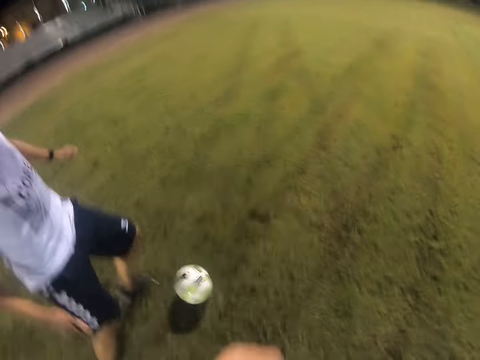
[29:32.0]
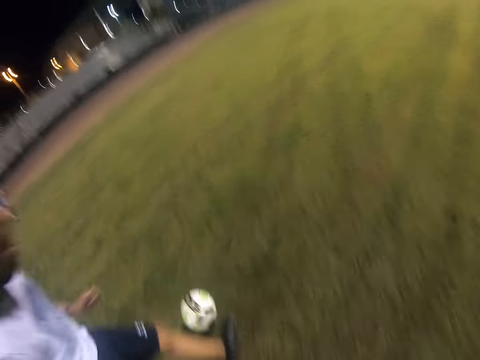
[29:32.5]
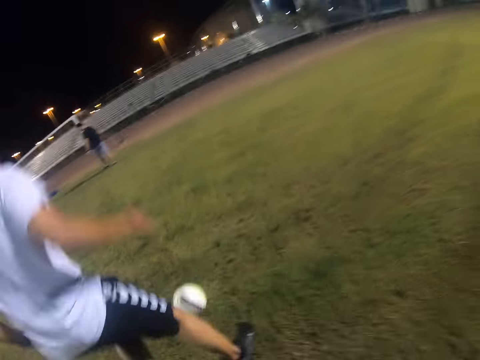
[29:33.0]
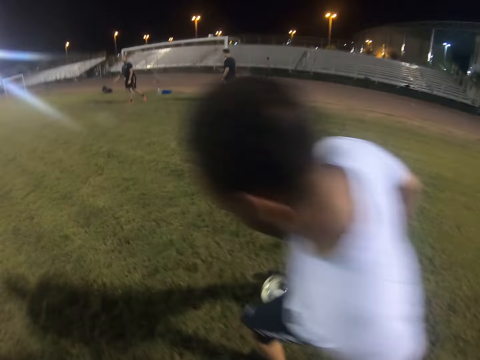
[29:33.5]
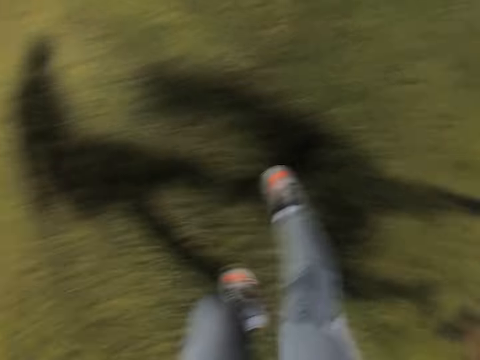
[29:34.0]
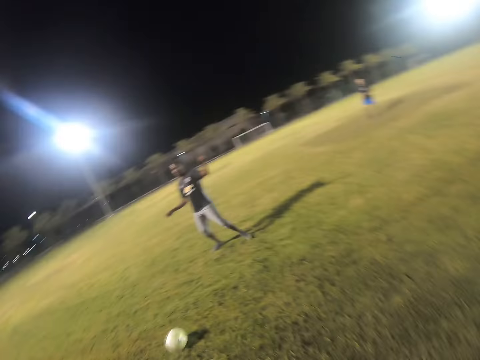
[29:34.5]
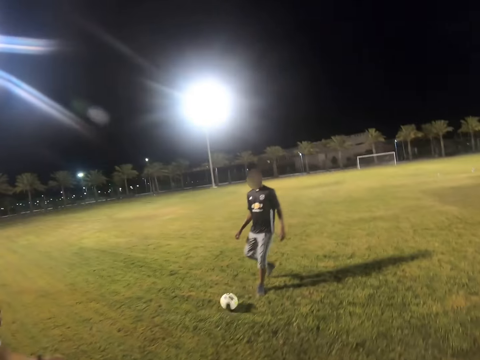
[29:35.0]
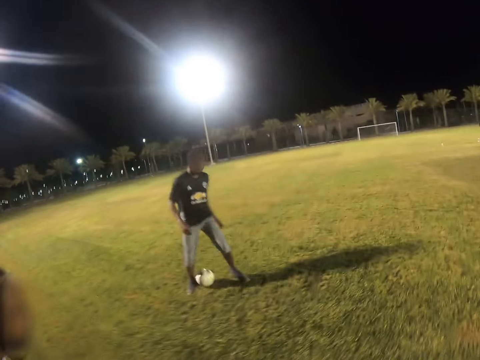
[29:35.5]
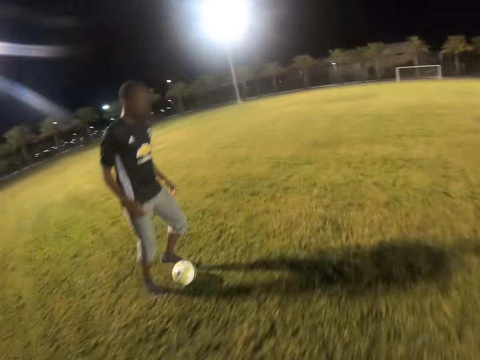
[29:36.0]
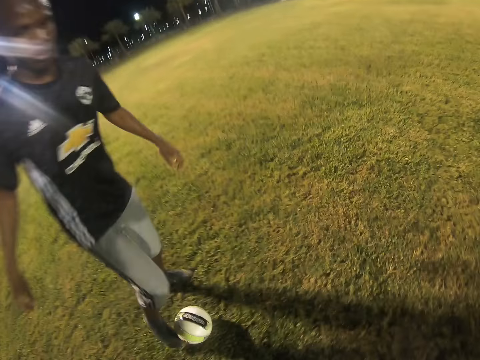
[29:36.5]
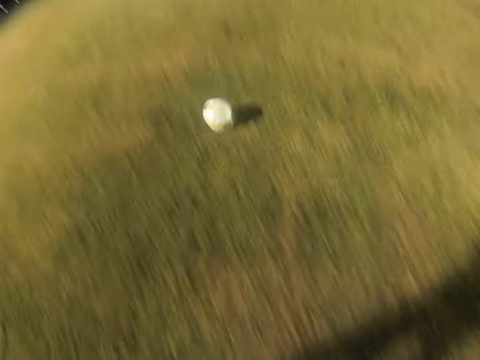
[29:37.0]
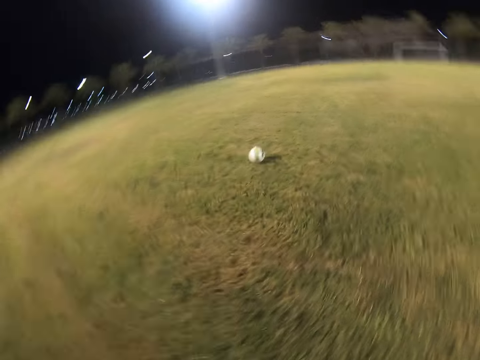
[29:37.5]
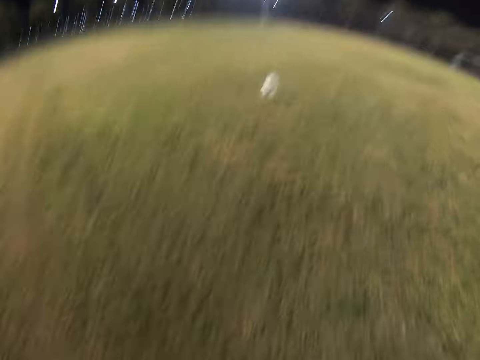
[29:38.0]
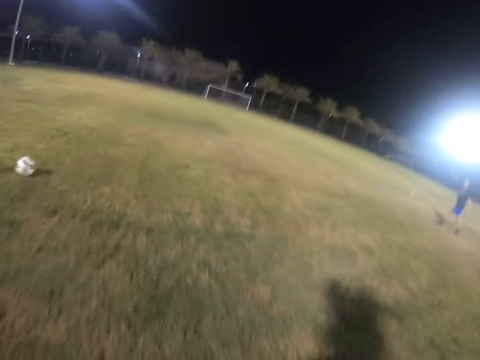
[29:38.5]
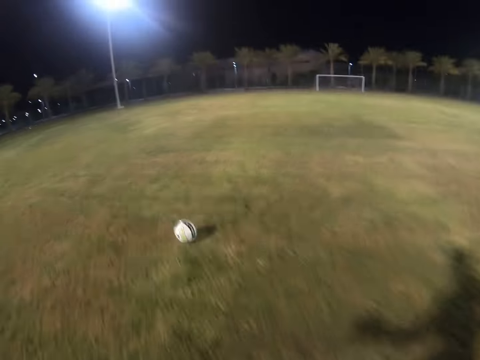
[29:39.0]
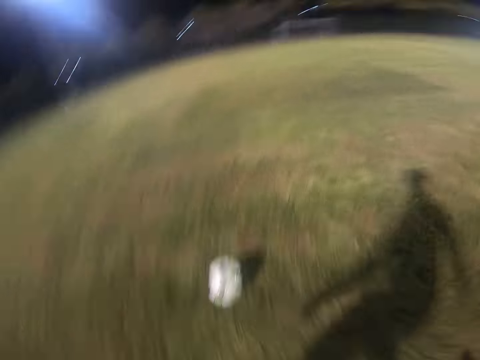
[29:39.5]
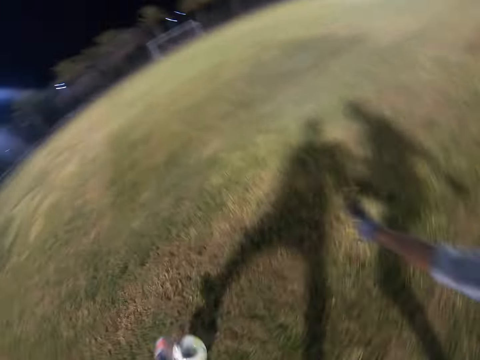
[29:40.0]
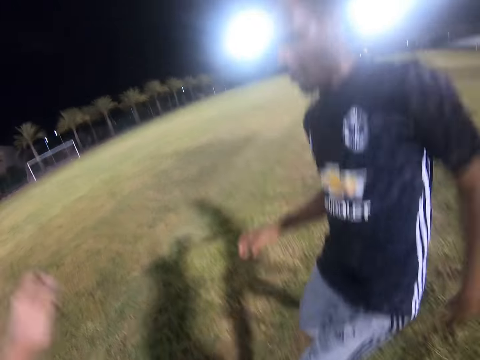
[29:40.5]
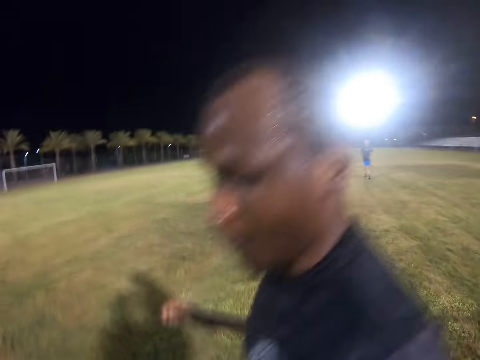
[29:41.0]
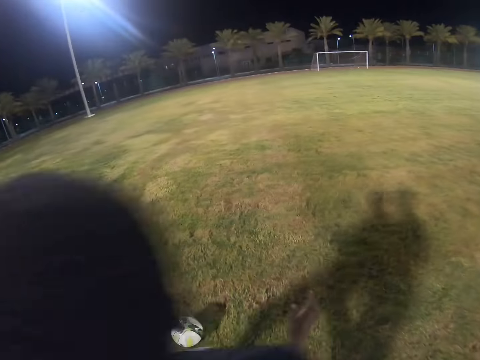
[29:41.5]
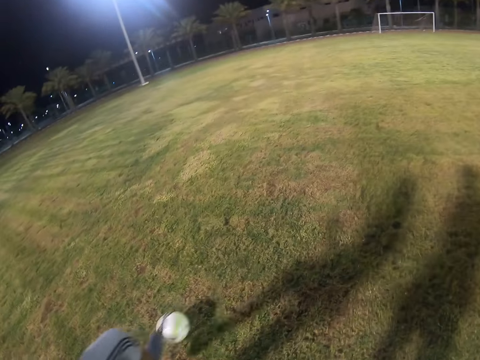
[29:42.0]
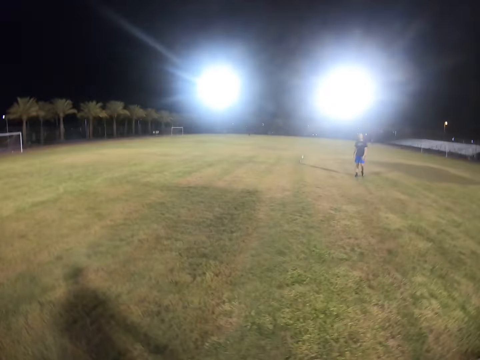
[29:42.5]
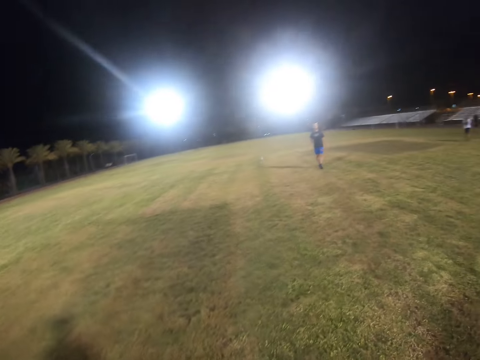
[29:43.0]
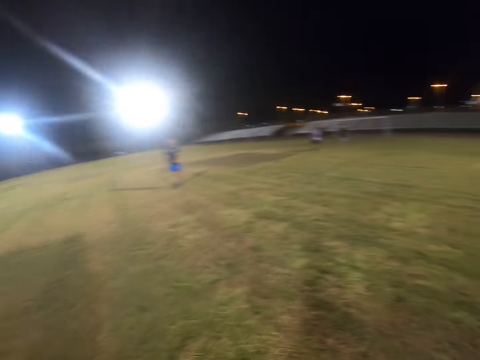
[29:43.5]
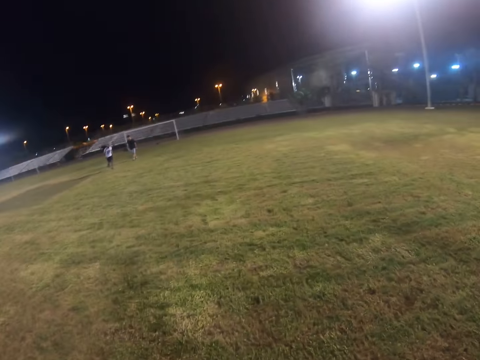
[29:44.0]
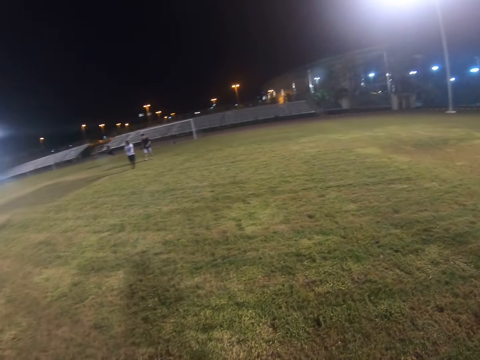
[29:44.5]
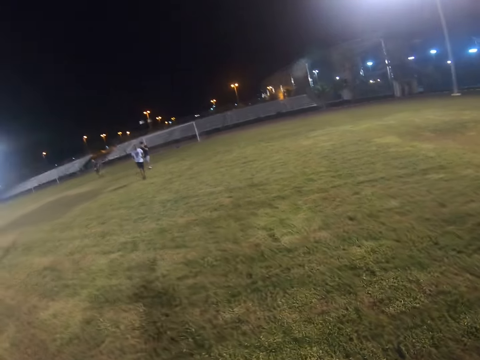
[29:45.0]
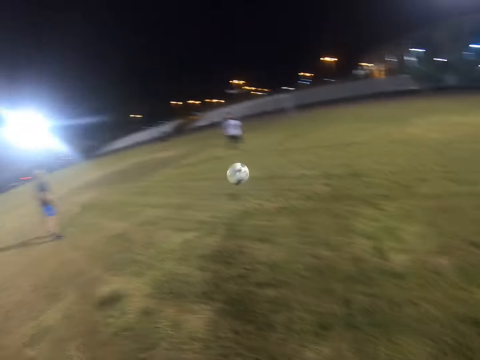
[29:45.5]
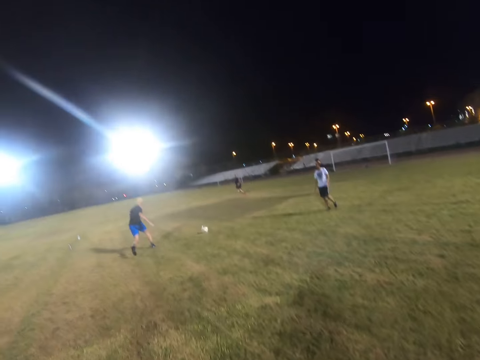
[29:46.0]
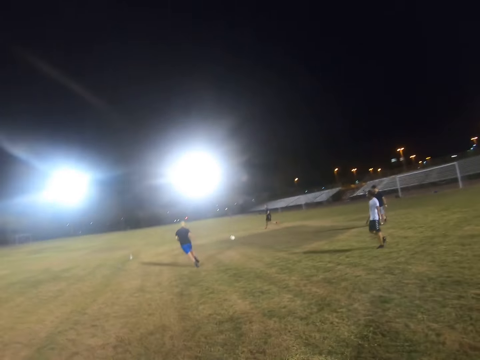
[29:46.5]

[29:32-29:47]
A man plays with the ball. The camera wearer runs in the field. They play with the ball with another man.

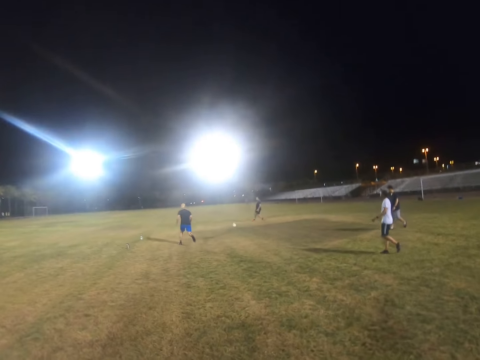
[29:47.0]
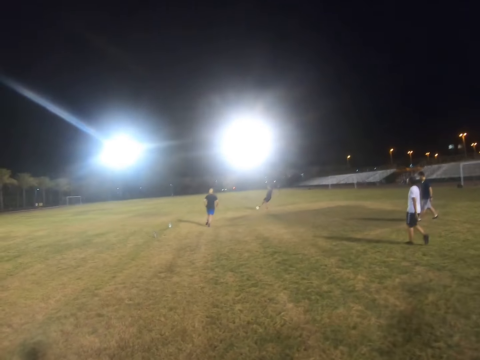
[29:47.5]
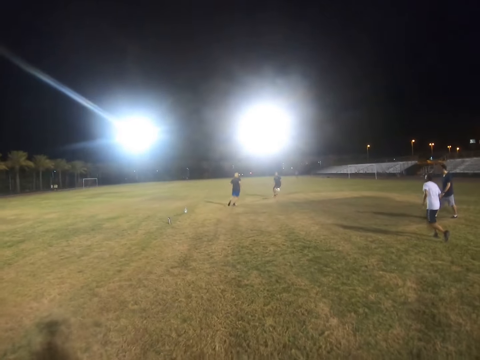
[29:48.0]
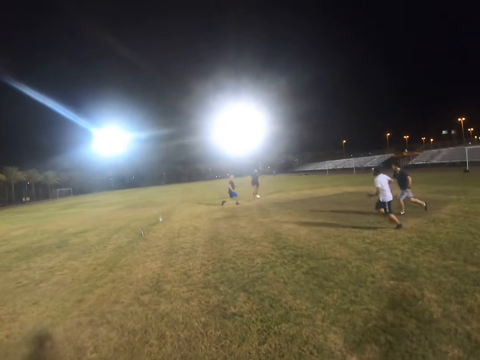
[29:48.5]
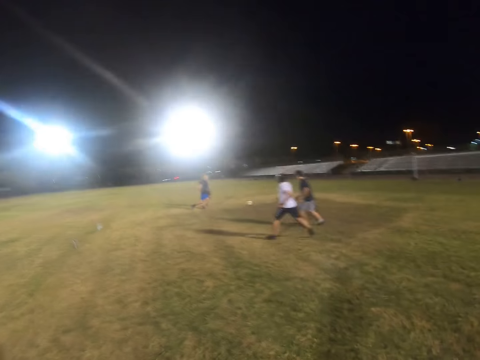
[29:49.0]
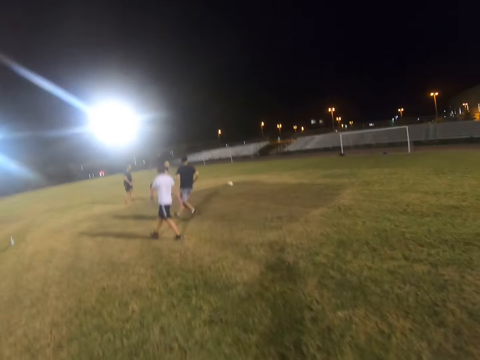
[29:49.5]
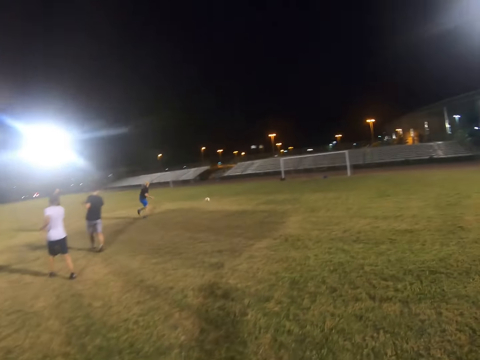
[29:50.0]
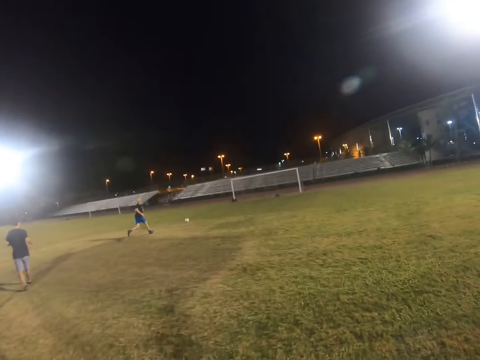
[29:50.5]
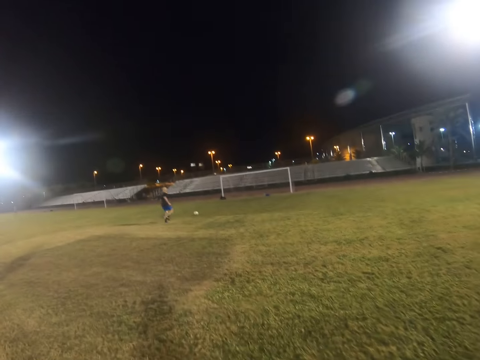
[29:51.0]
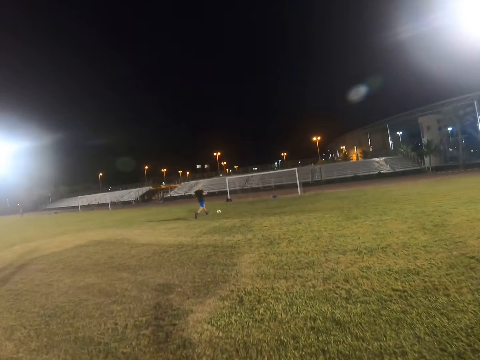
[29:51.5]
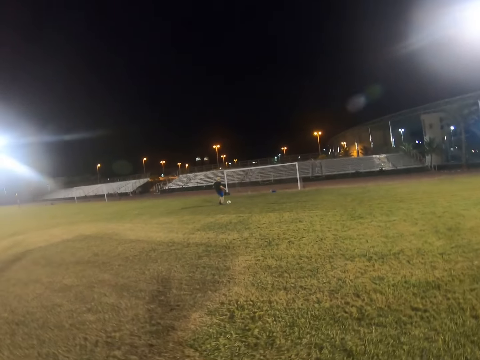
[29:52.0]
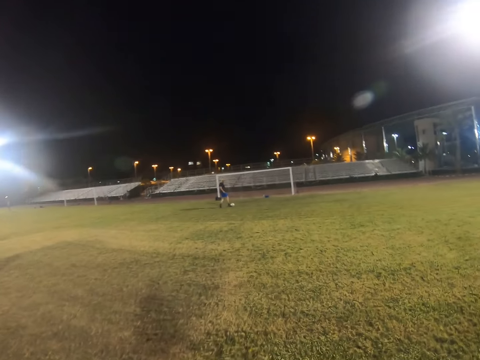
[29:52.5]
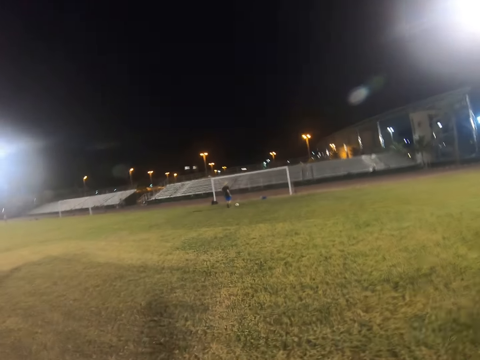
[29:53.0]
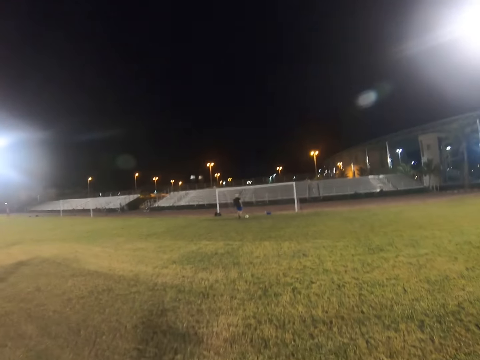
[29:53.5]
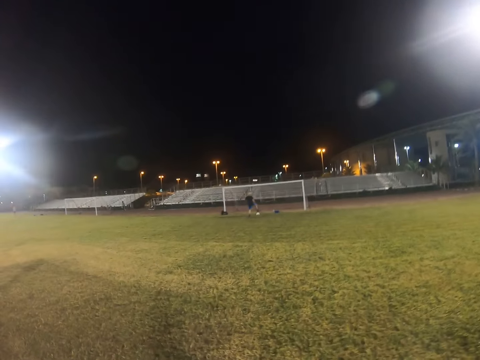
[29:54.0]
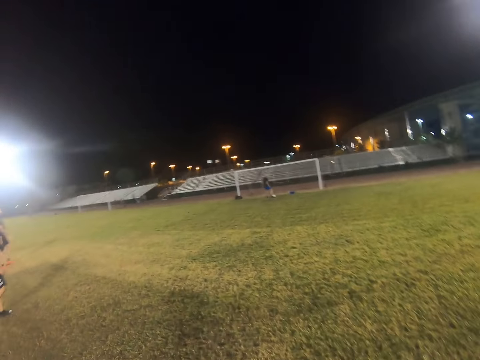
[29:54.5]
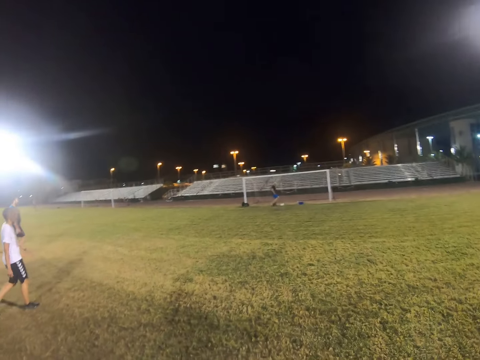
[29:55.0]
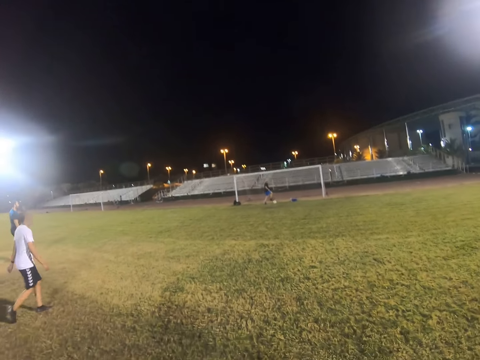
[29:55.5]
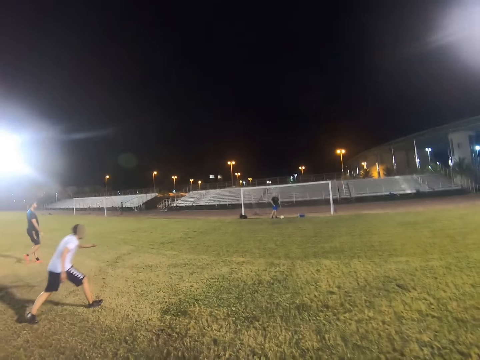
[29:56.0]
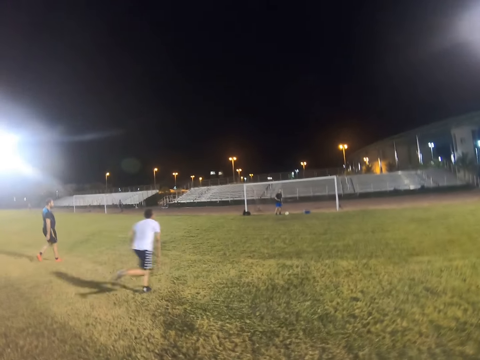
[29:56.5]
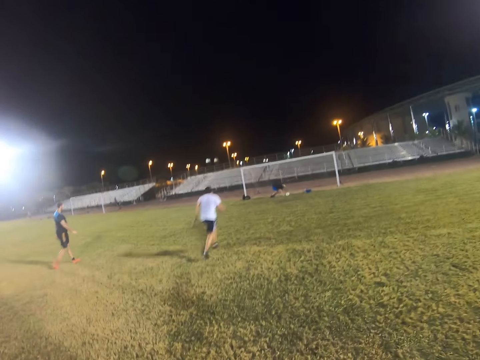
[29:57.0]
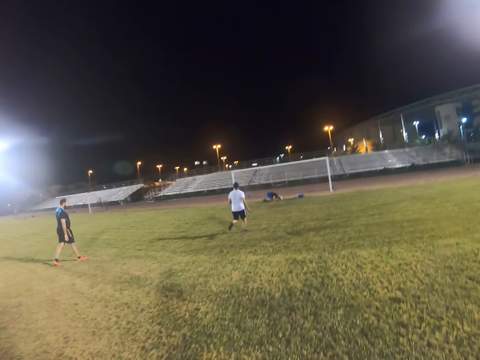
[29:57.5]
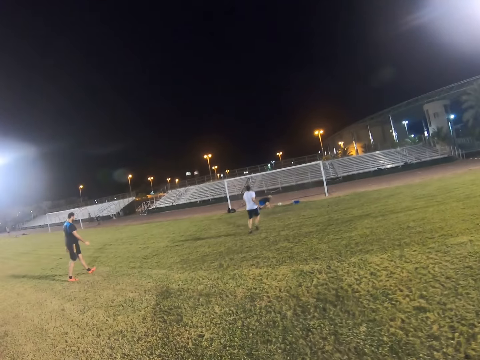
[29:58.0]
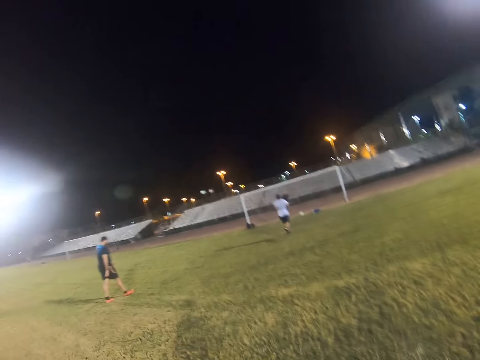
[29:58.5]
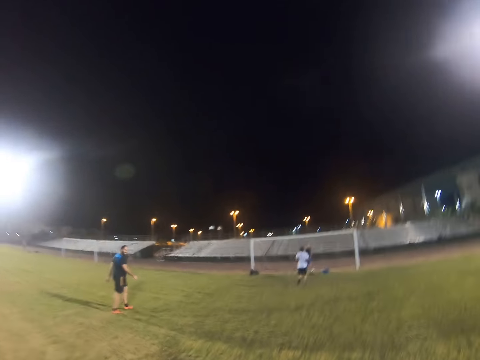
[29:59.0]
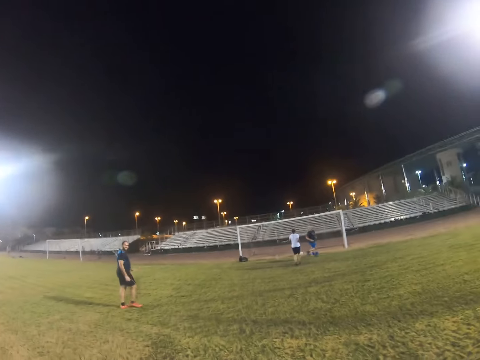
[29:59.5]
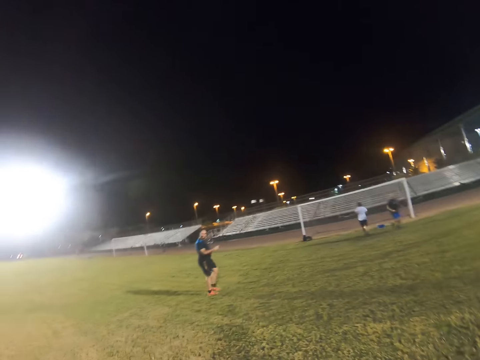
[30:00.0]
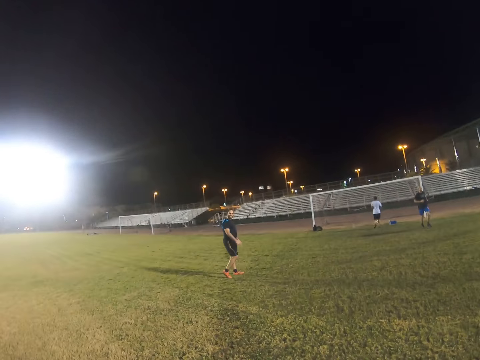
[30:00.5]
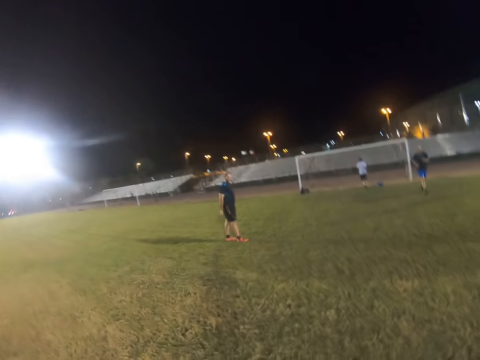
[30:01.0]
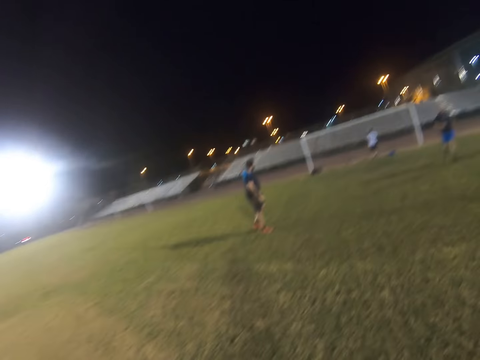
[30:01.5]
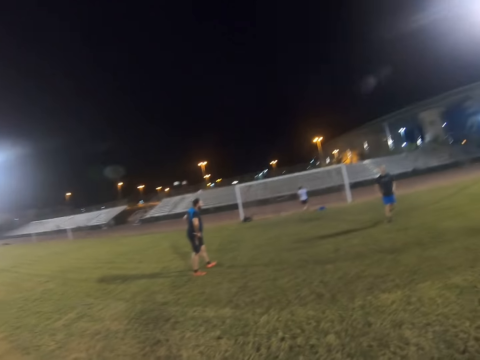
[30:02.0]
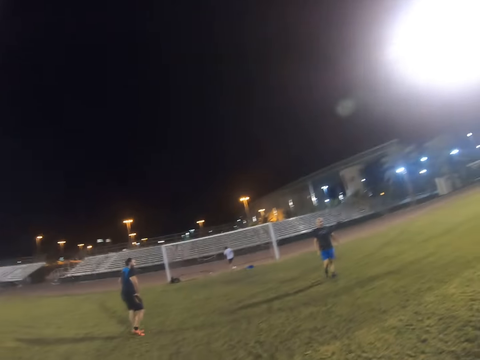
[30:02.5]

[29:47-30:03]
A man runs after the ball. Another man runs in the field. The first man runs in the field.
